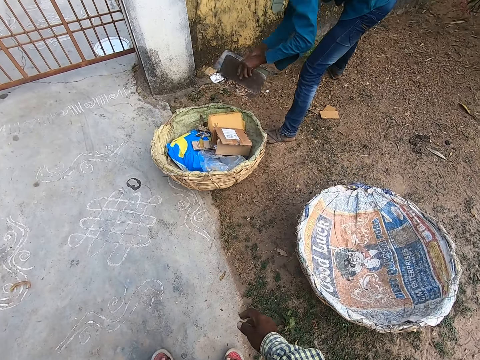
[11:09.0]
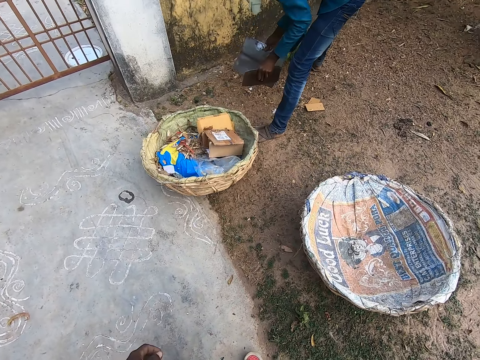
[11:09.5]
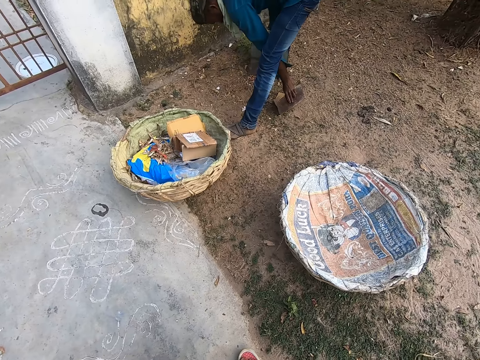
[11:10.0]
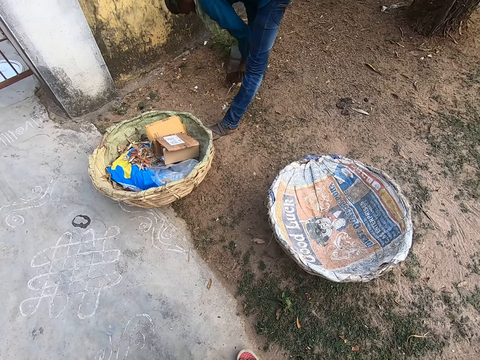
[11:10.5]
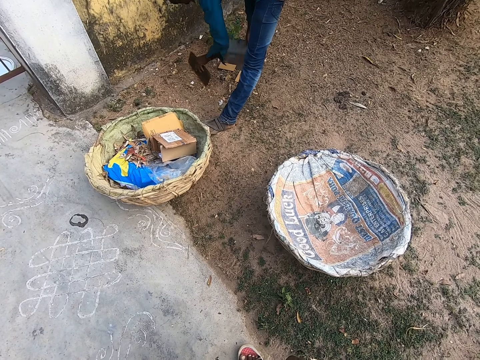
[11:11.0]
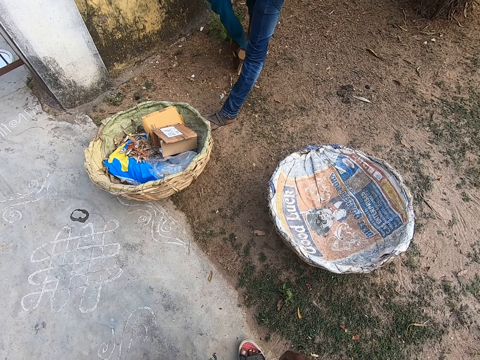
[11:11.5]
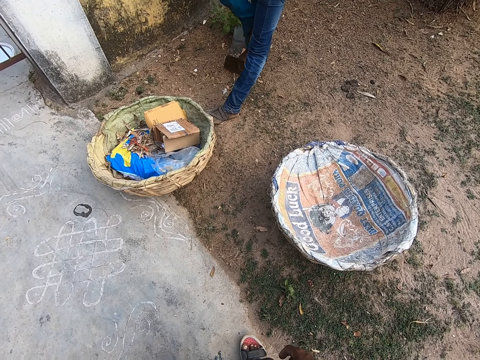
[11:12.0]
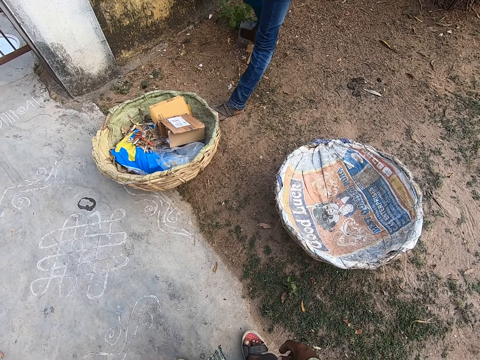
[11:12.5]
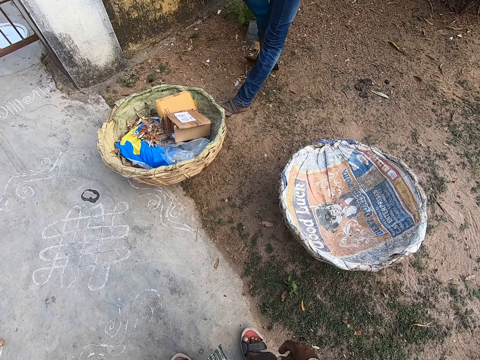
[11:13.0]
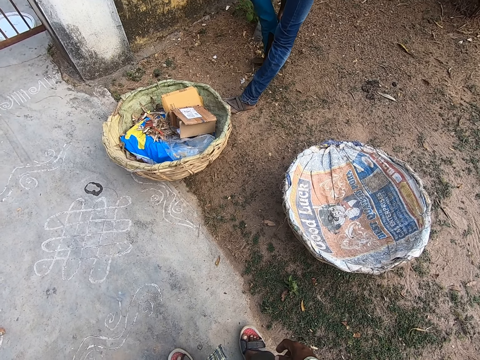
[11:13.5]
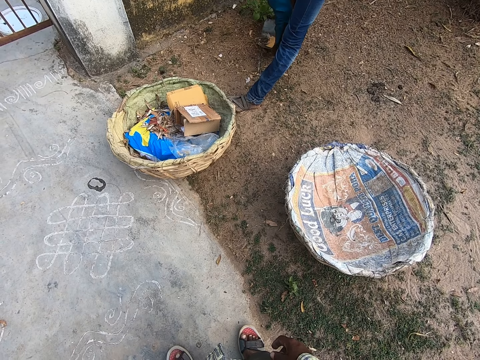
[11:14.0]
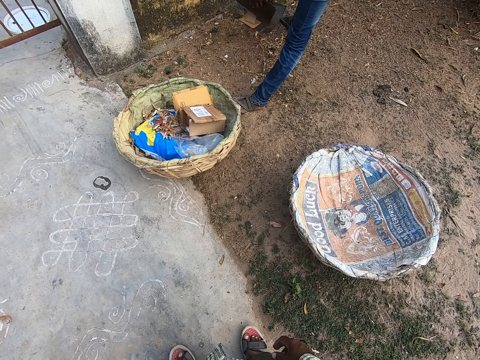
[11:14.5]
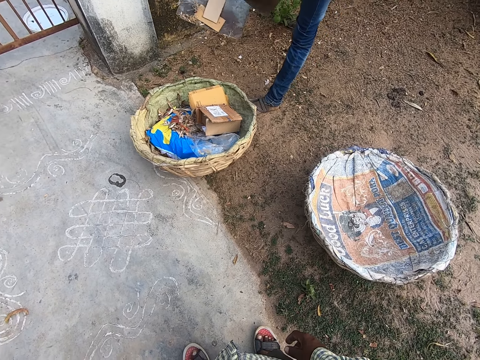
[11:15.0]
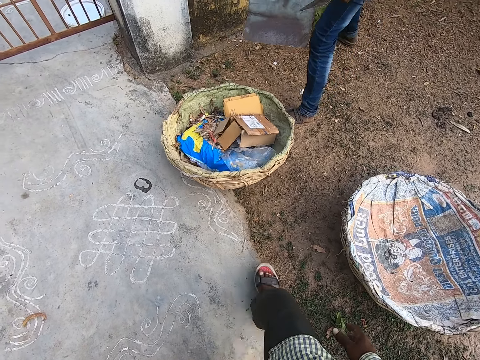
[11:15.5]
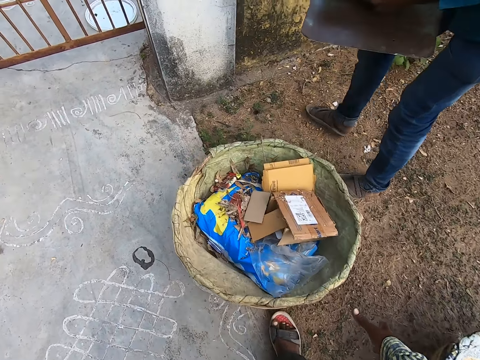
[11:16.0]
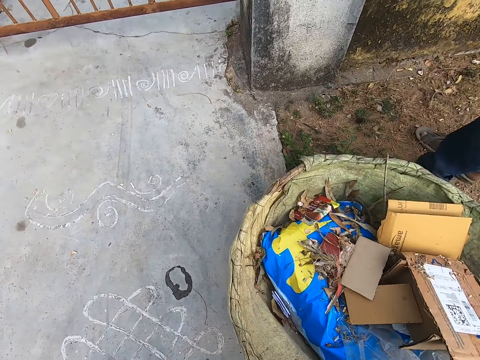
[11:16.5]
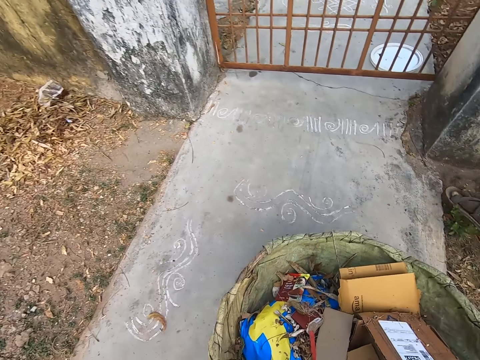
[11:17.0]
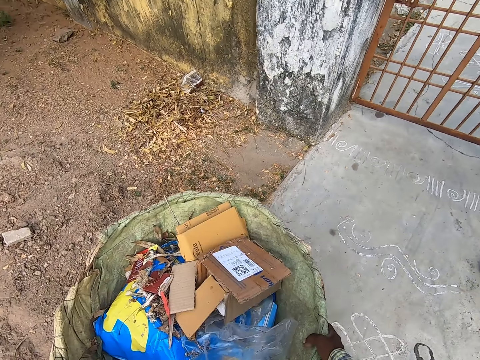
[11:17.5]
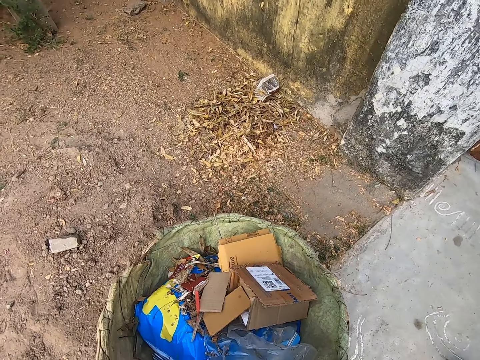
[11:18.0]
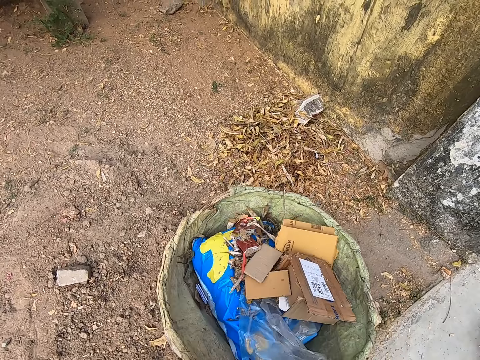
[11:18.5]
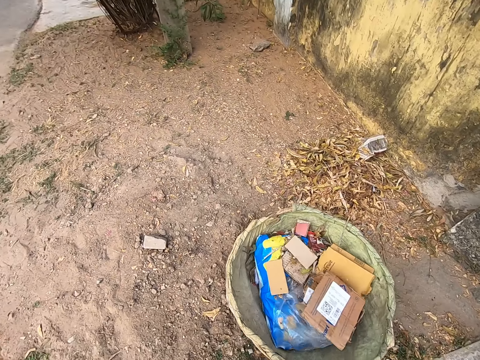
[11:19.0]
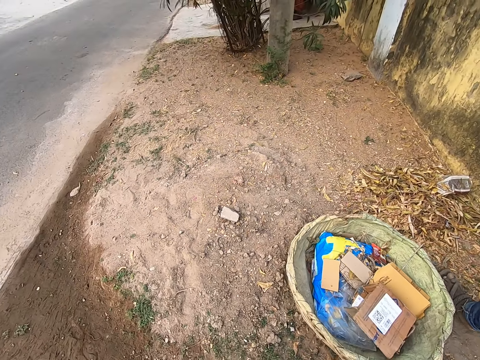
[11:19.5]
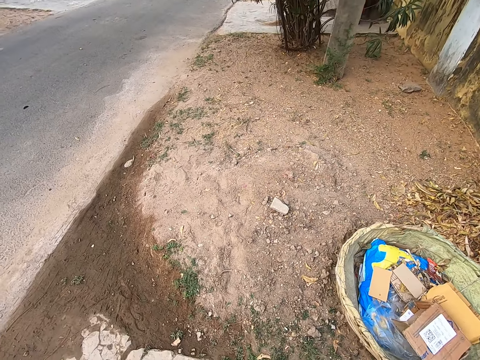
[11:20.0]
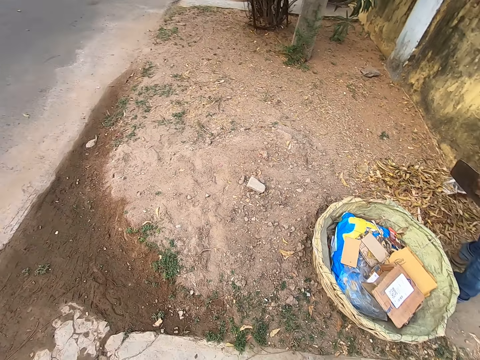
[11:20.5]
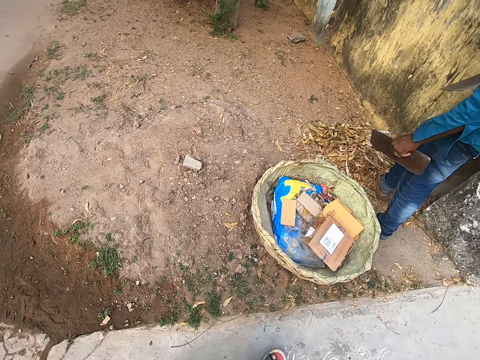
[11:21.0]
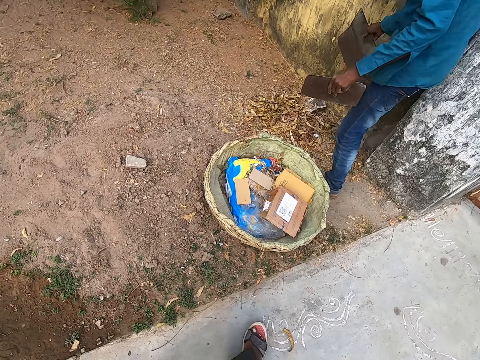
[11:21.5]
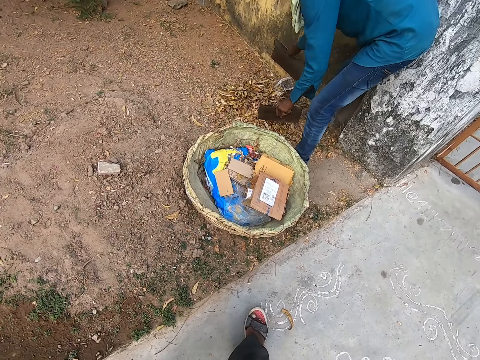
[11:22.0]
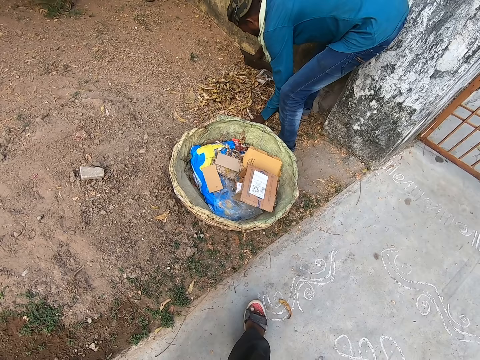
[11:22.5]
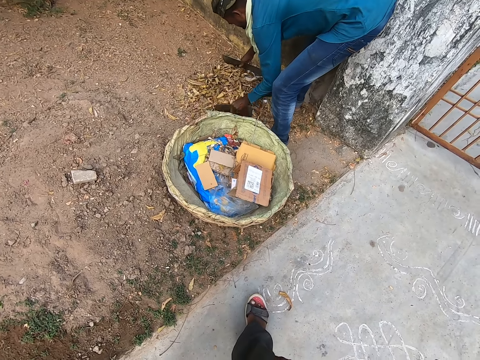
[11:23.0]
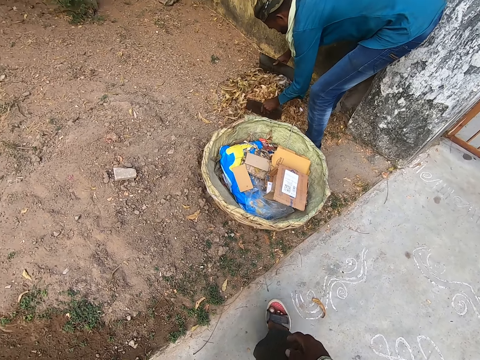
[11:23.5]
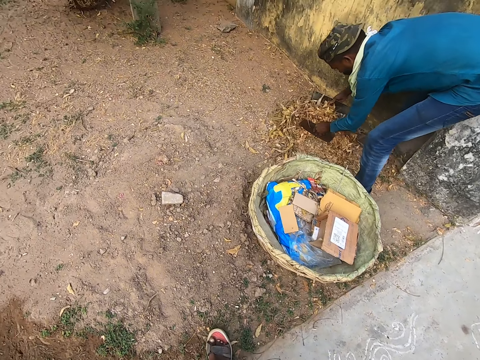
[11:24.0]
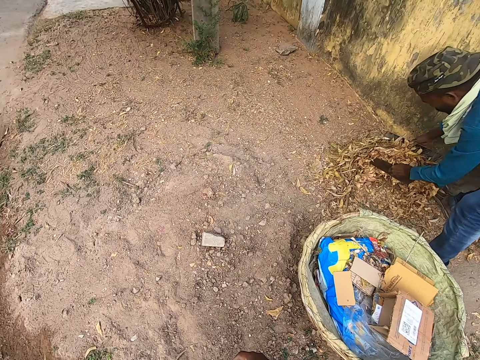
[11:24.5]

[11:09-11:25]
The man pours the dirt in the metal packers in his hands into the basket on the ground. The camera wearer looks around. The man packs some dirt from the ground with the metal packers in both hands. The man picks wastes. The man pours the dirt in the metal packers in his hands into the basket on the ground. The camera wearer walks around. He carries the basket from the ground with both hands. He drops the basket in his hands on the ground. He looks around. The man shifts some dirt on the ground with his left leg. The man packs the dirt from the ground with the metal packers in both hands. The camera wearer looks around. The man lifts wastes.

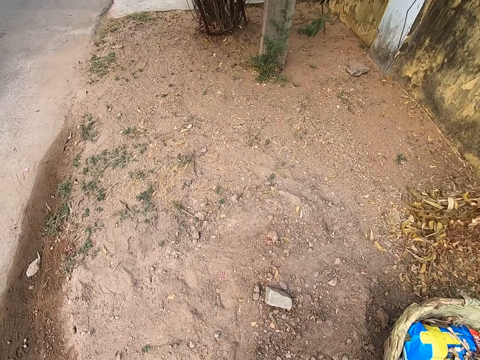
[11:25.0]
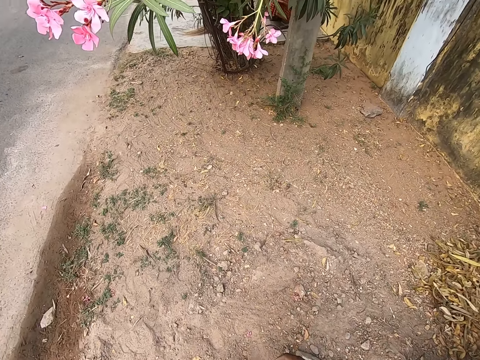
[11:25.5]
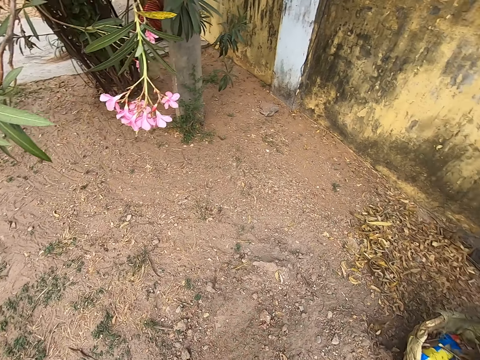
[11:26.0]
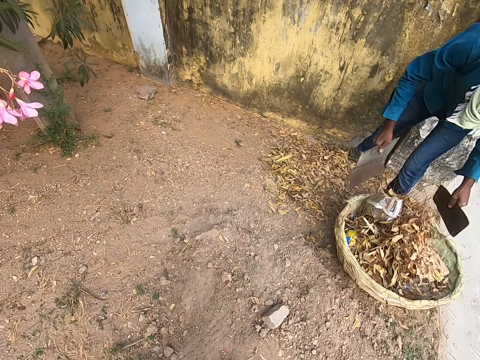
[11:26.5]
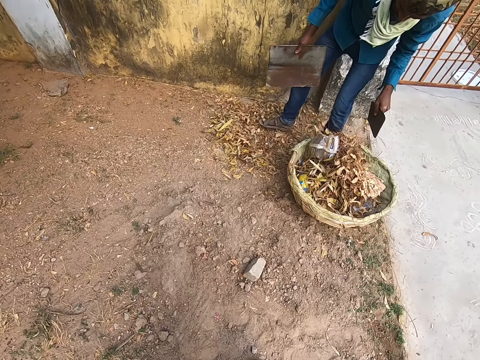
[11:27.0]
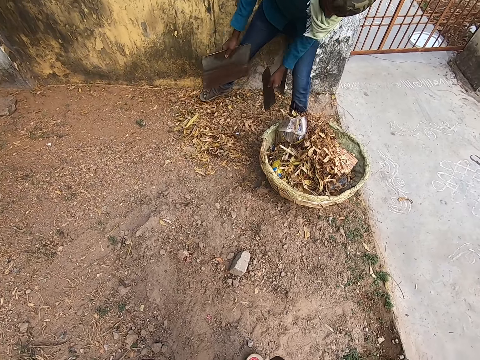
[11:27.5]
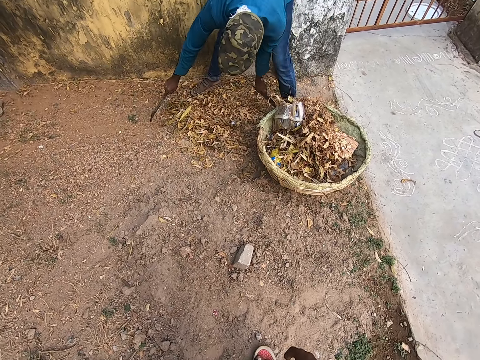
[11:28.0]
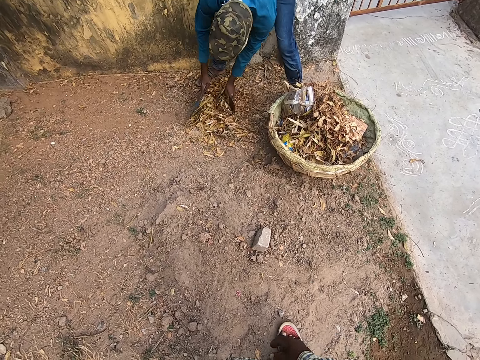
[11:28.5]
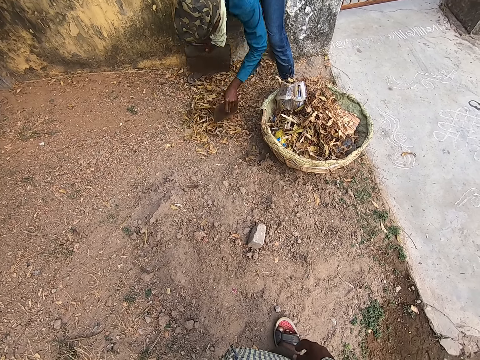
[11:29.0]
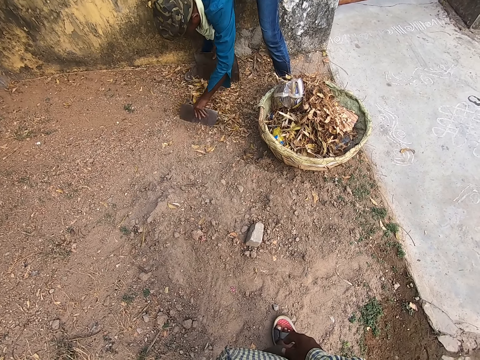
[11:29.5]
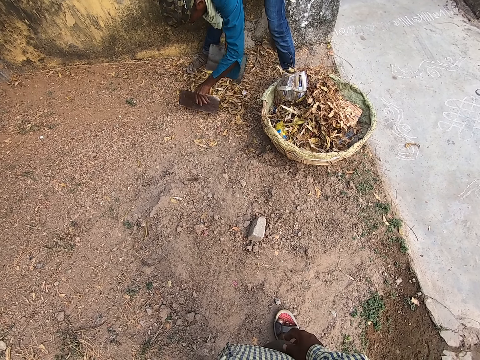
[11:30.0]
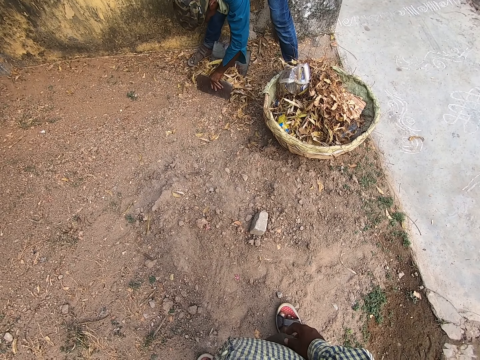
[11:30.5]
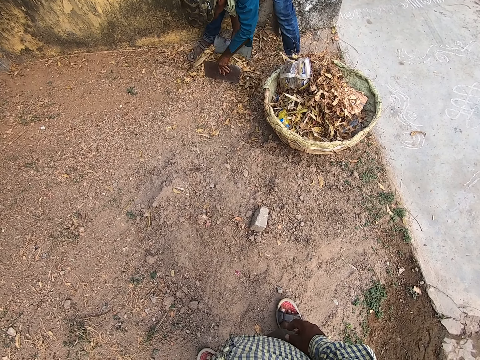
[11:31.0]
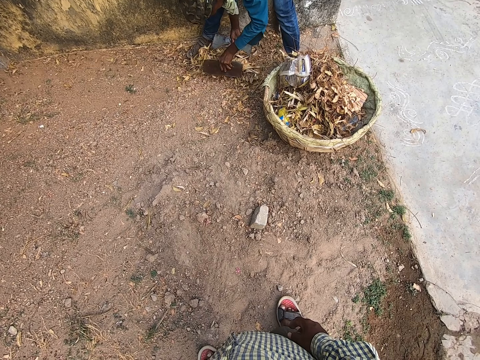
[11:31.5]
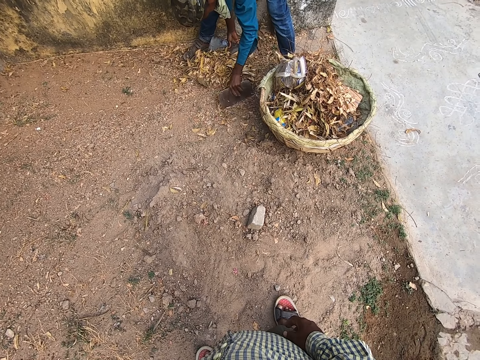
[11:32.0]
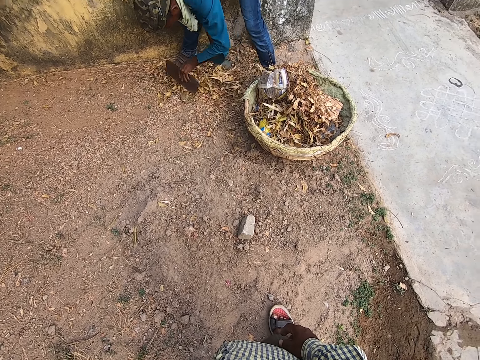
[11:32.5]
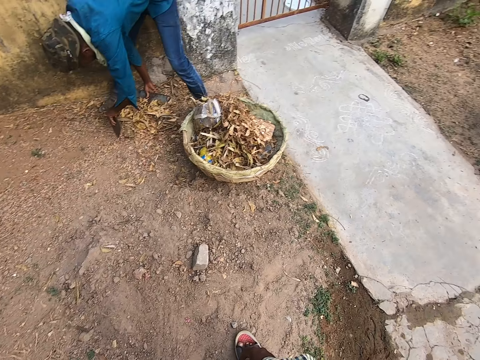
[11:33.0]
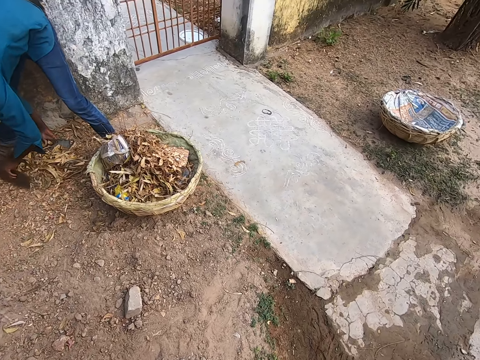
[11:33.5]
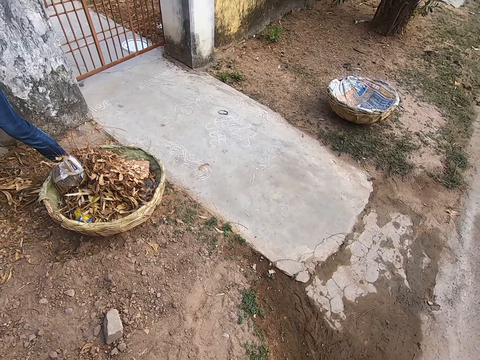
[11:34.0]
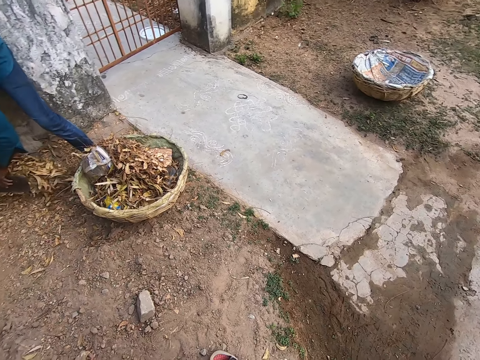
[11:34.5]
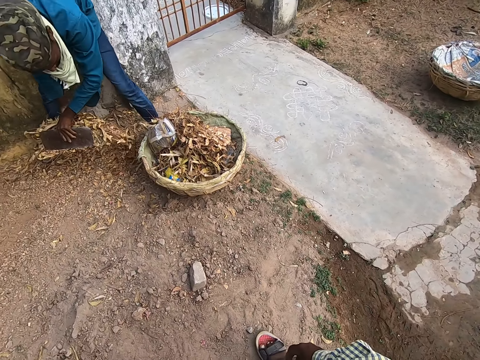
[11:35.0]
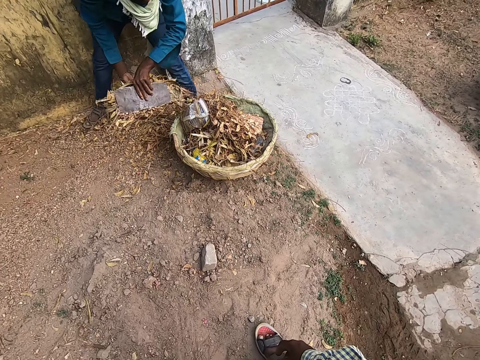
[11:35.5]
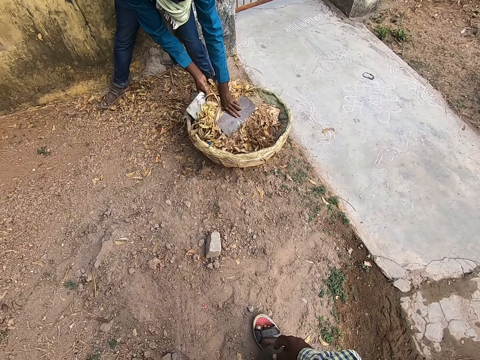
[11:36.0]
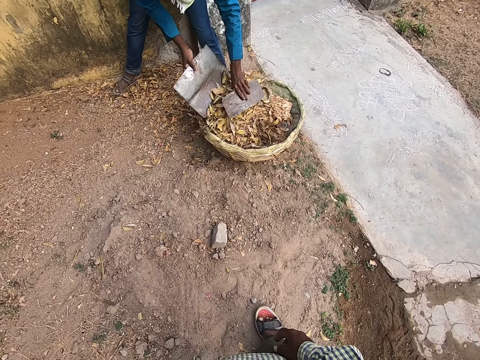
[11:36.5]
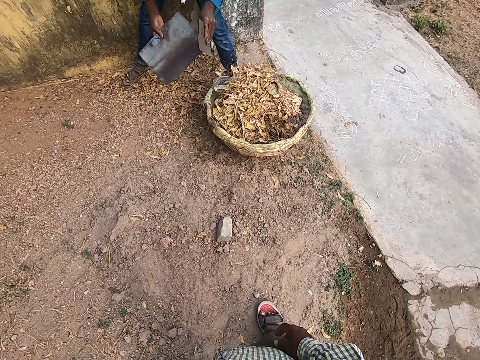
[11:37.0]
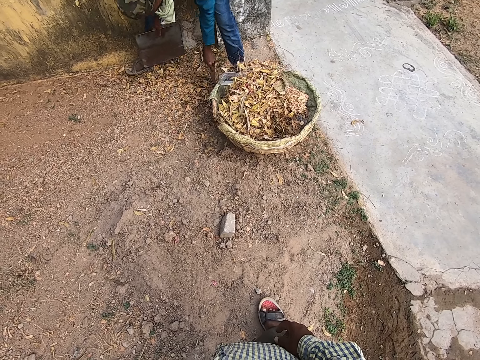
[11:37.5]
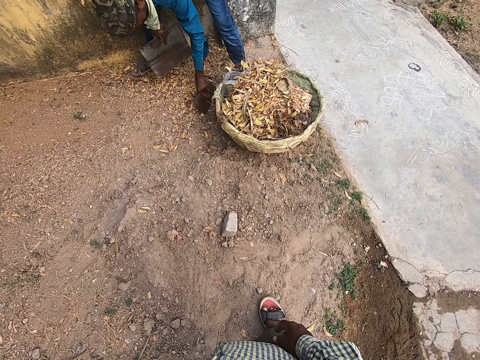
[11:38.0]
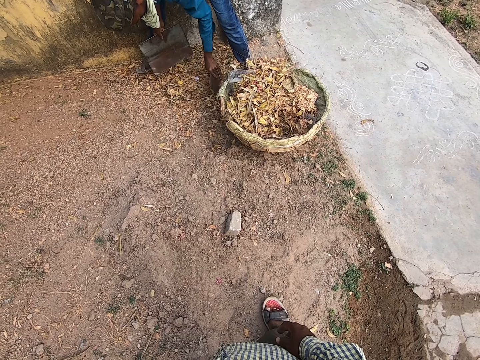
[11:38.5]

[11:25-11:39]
The camera wearer walks around and looks around. A man pours the dirt in the metal packers in his hands into the basket on the ground. The man shifts some dirt on the ground with his left leg. The camera wearer converses with the man. The man packs the dirt from the ground with the metal packers in both hands. The camera wearer looks around. The man lifts wastes. The man pours the dirt in the metal packers in his hands into the basket on the ground. The camera wearer looks around. The man gathers the dirt on the ground with the metal packer in his left hand.
